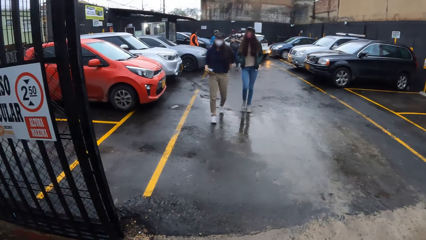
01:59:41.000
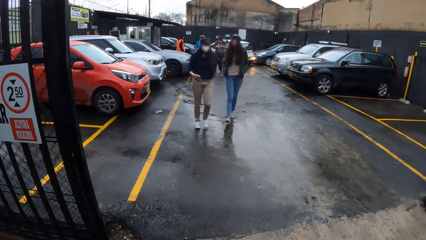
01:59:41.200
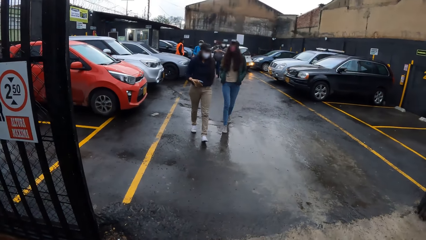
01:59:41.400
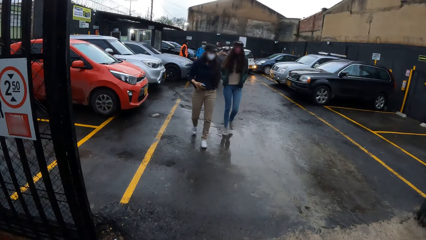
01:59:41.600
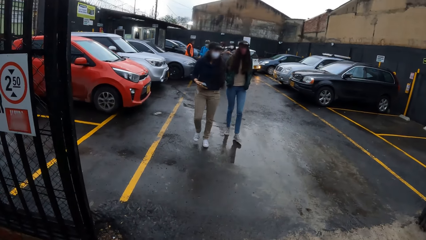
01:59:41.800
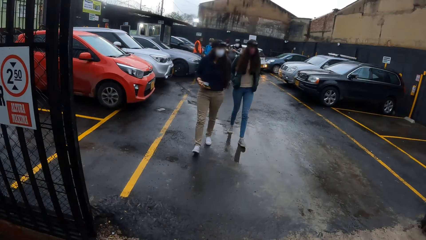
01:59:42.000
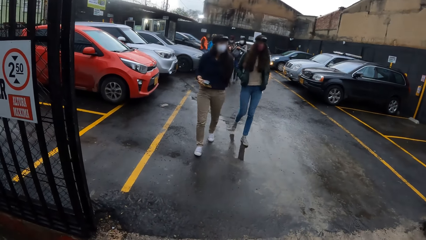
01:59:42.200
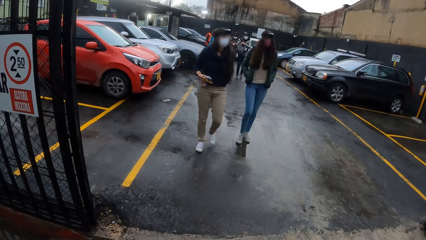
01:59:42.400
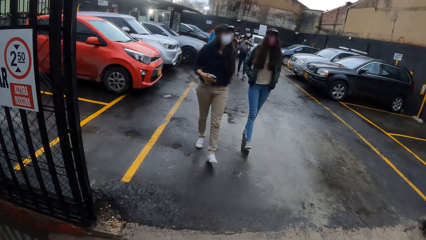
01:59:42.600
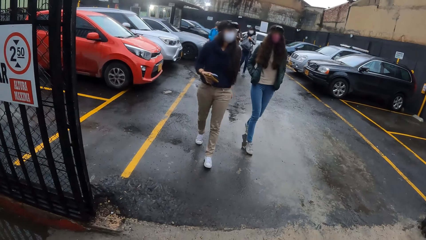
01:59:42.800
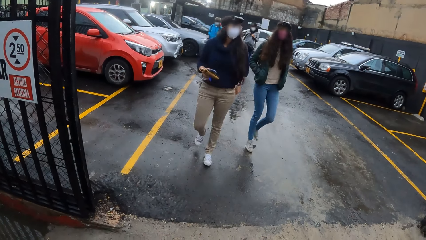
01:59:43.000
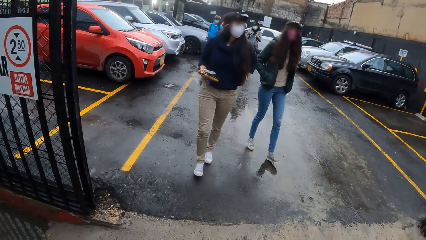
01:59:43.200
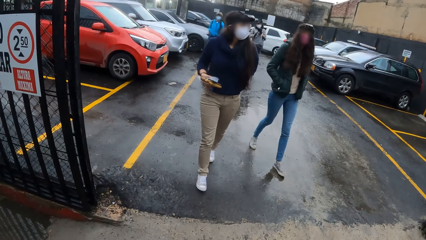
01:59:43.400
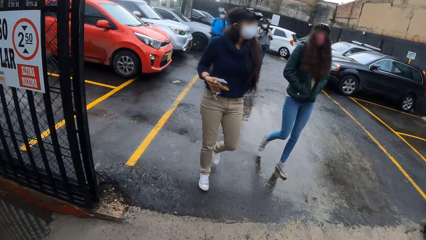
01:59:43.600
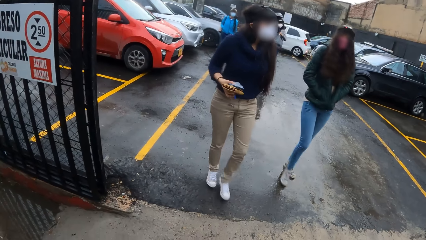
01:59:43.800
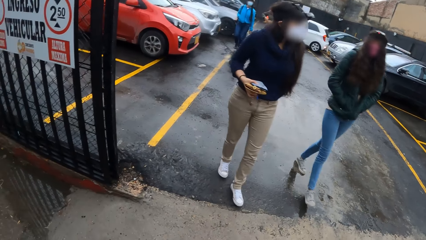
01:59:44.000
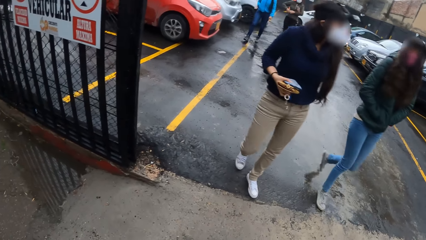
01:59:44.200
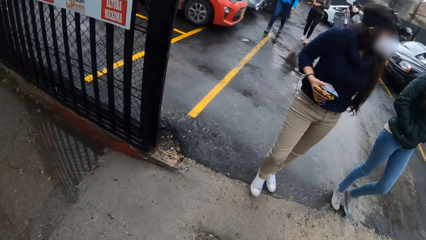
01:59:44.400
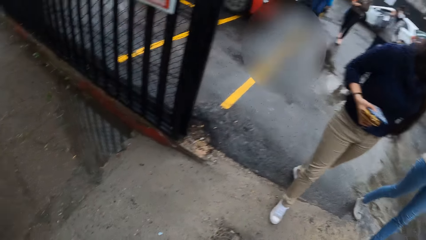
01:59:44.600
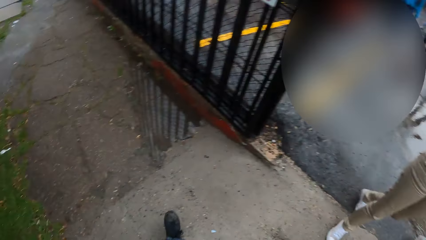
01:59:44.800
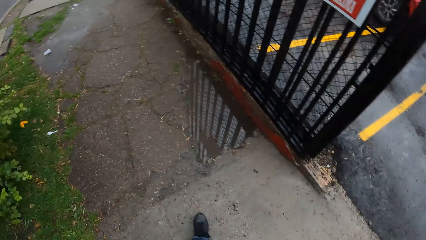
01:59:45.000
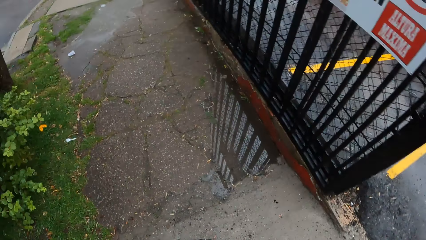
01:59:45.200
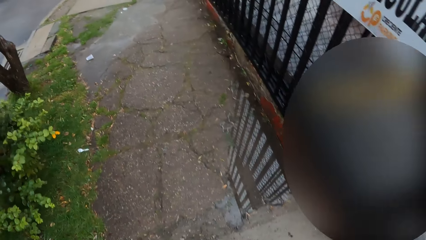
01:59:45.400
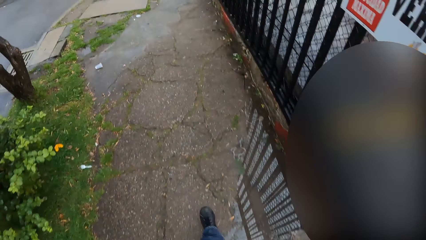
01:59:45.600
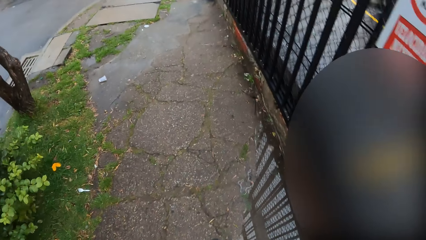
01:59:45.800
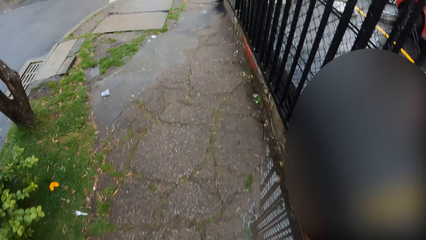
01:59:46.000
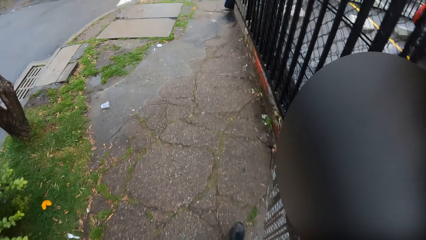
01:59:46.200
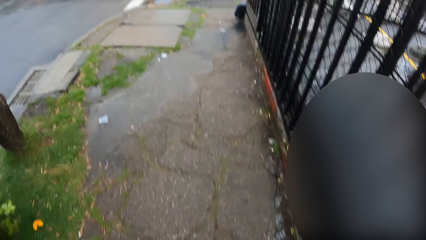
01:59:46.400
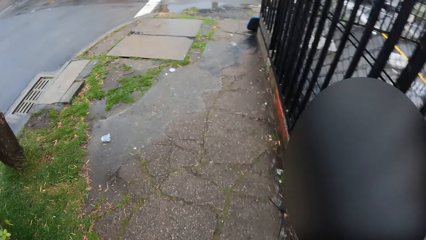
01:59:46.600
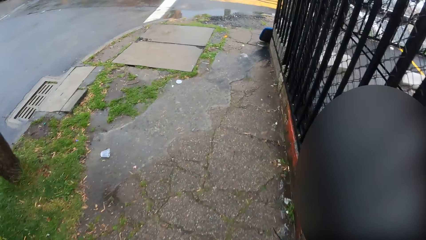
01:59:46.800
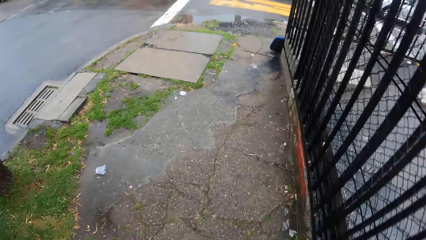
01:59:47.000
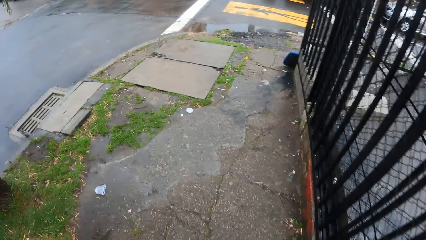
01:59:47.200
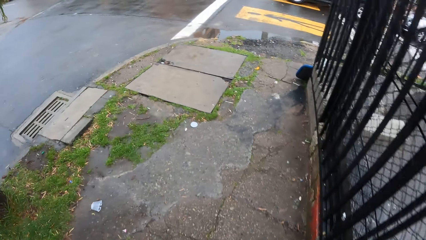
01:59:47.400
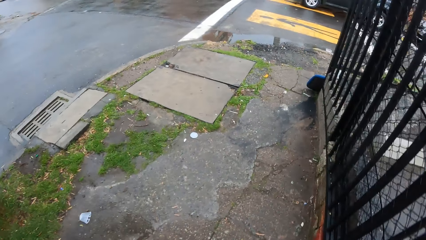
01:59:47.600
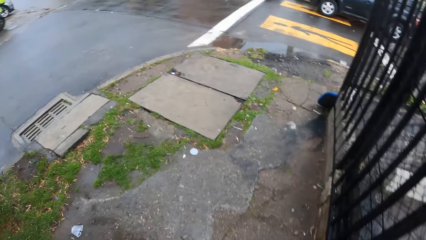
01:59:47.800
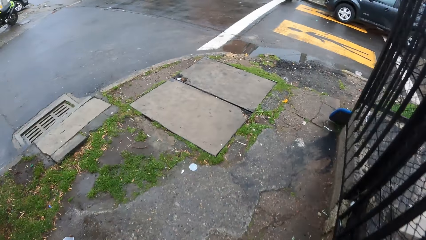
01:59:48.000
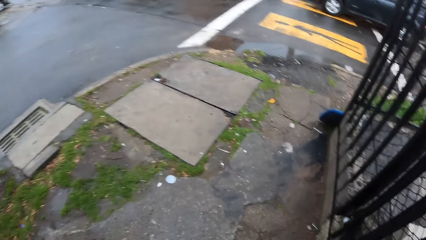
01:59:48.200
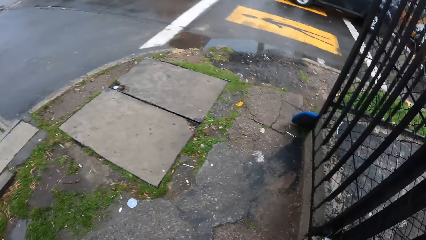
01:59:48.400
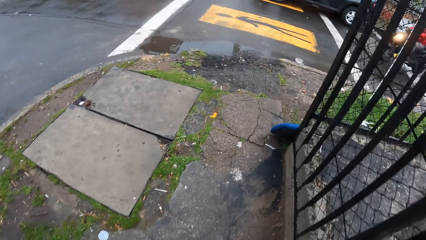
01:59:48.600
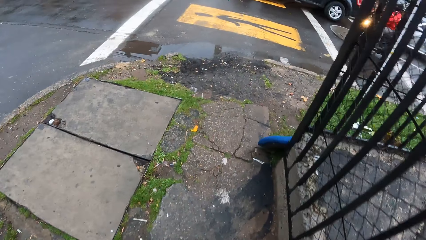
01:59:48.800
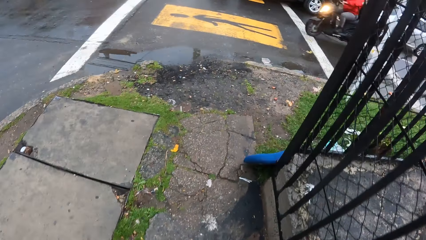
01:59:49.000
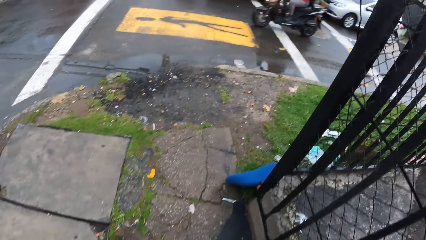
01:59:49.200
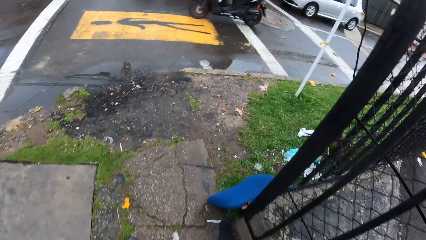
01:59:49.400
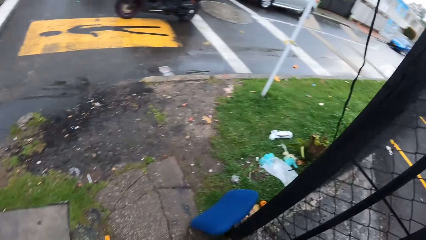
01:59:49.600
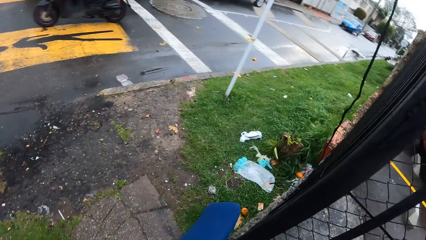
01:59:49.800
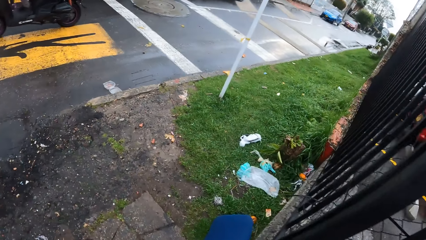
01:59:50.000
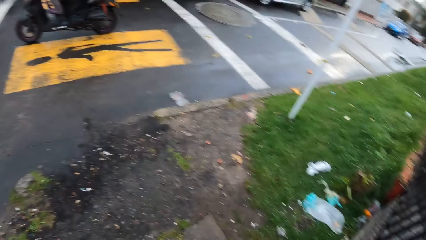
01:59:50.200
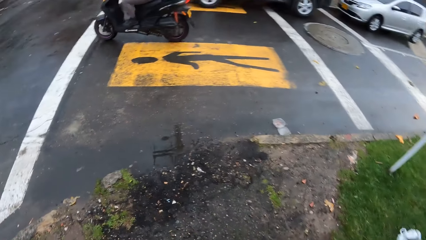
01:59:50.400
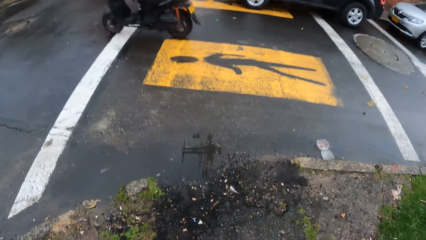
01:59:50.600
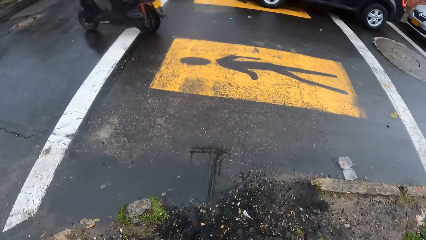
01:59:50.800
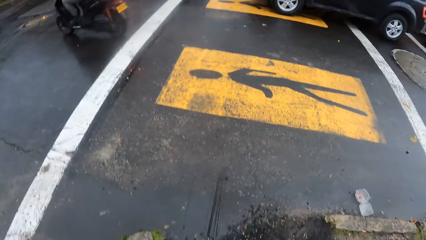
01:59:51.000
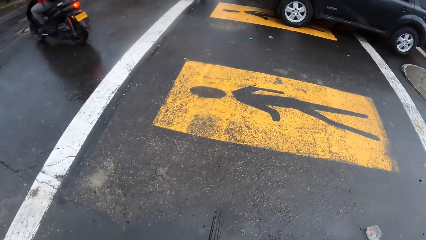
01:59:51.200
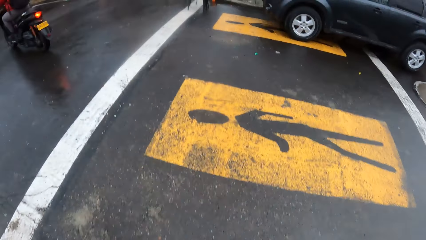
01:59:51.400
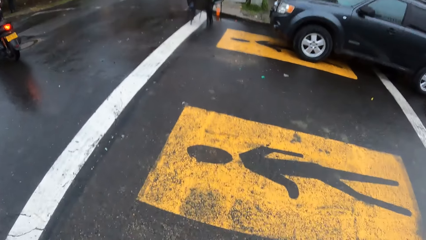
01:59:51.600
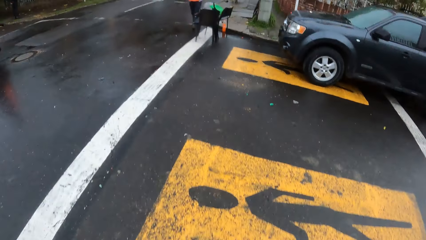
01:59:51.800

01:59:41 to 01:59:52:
The woman walks out of the parking lot. The camera wearer walks along a road with a group of people.

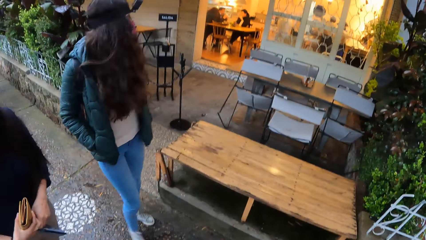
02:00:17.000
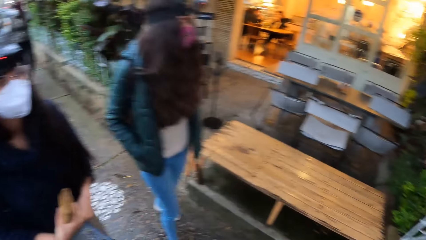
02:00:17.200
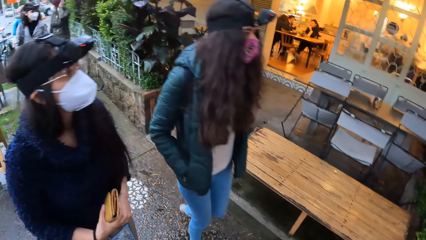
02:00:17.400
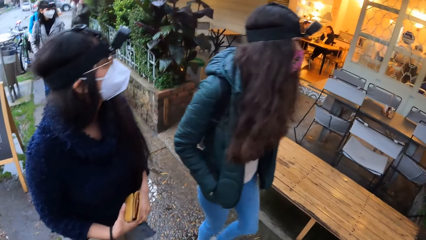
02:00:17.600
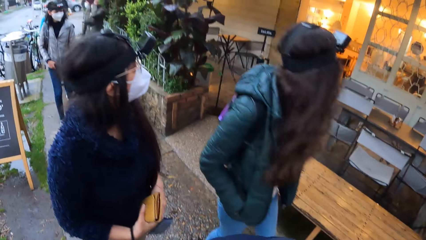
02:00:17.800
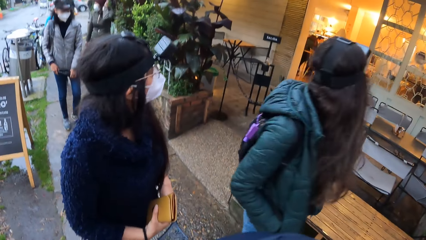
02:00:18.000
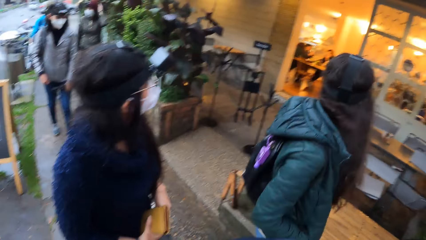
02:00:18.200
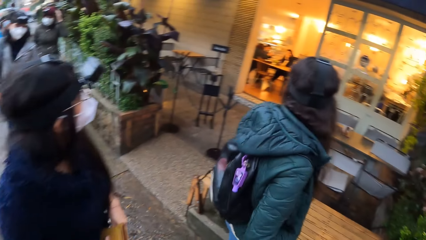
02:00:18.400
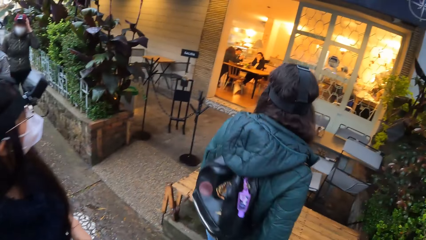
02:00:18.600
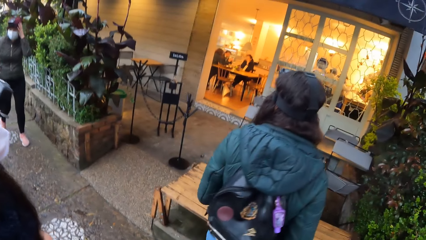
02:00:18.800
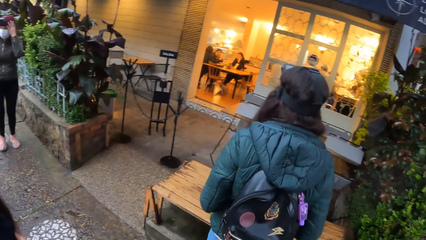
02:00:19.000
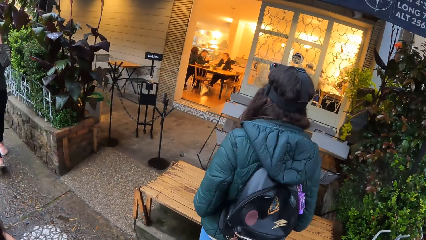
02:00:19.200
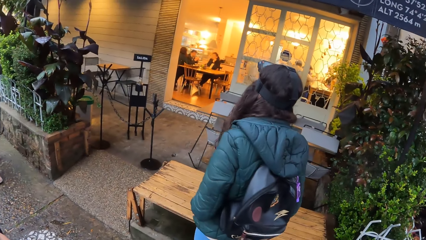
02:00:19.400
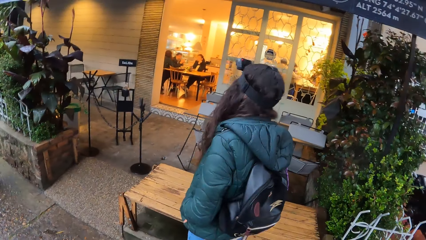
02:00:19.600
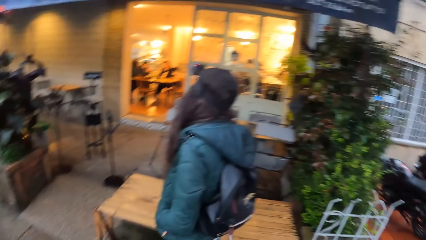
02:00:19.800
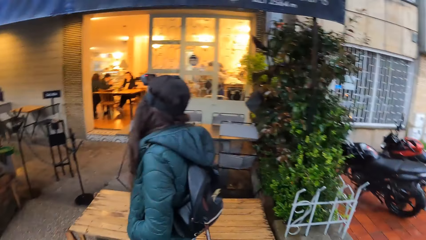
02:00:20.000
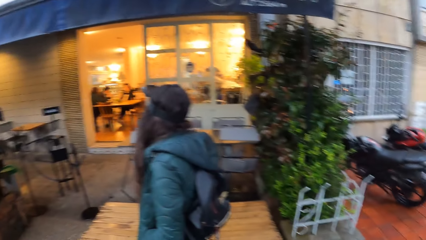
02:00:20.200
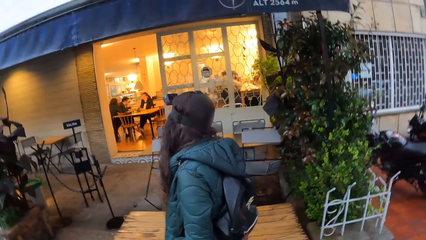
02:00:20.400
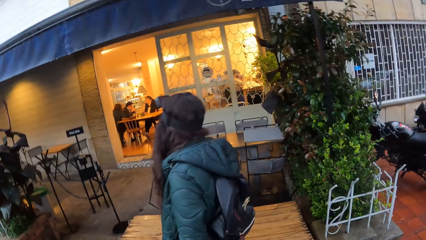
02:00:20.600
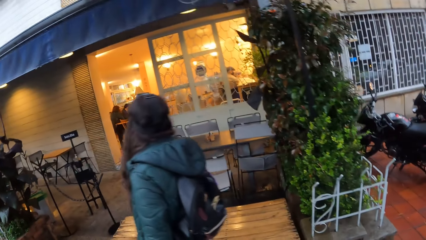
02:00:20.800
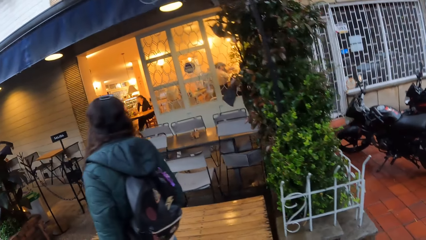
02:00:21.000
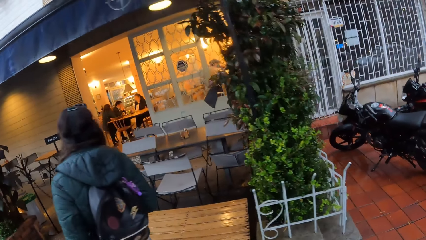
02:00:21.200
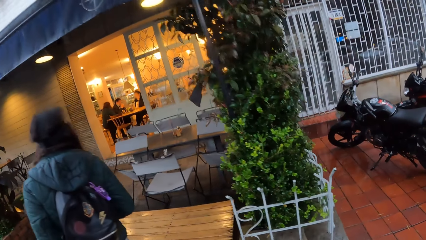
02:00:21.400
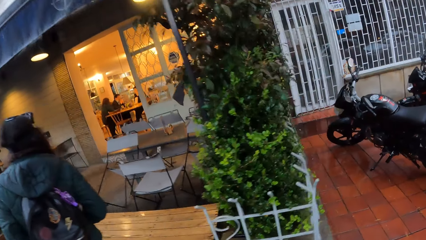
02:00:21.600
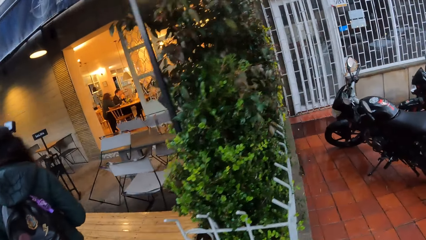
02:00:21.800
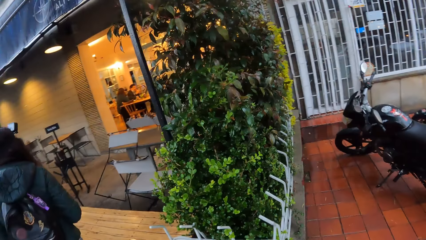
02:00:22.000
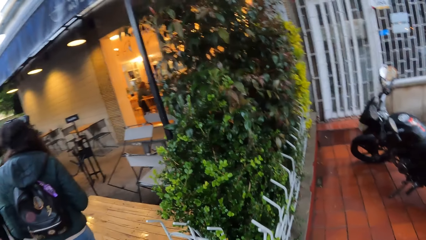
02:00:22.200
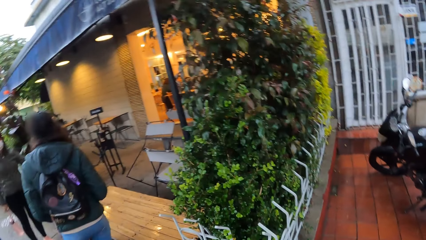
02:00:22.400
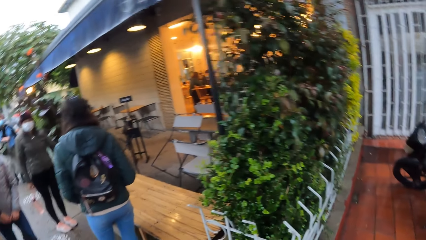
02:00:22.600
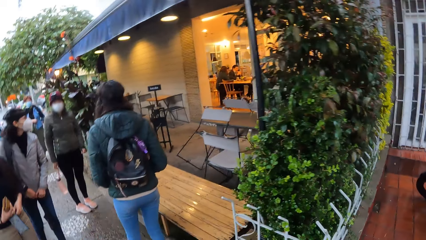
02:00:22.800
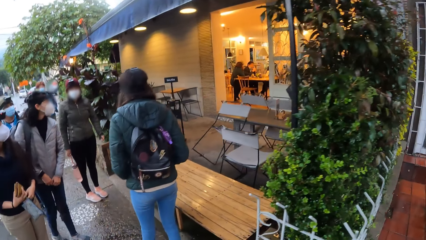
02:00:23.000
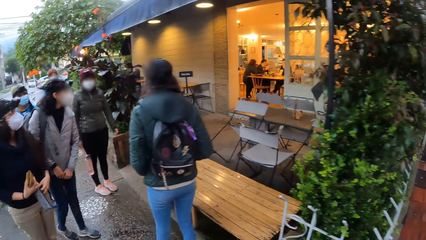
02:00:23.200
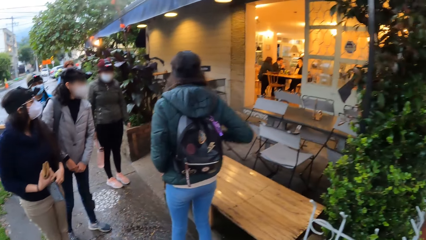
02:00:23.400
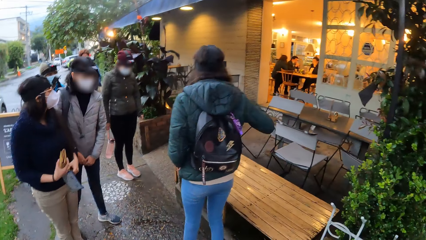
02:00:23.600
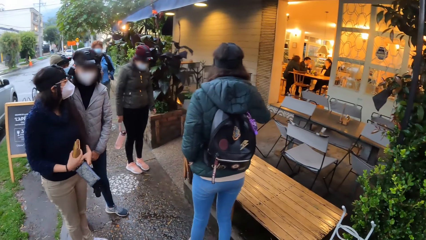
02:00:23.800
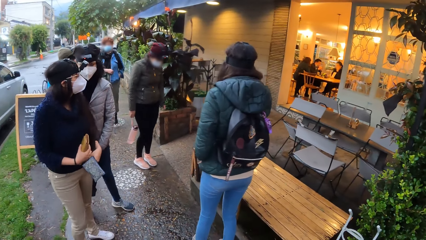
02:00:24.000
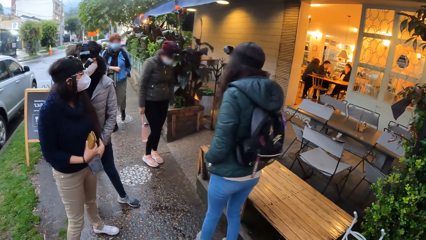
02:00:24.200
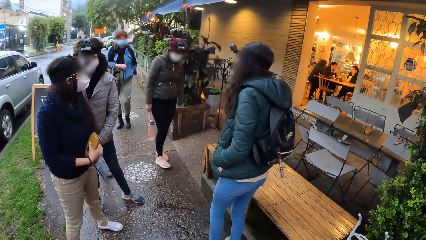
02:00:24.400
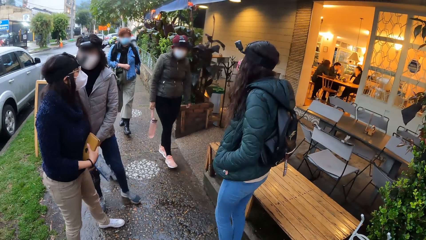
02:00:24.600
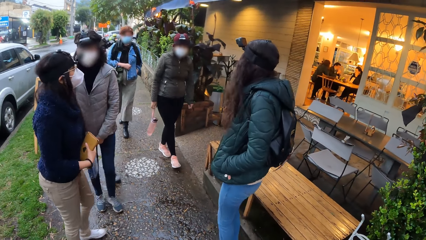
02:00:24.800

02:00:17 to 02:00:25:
The camera wearer looks around. A woman stands outside the house. The woman holds the bottle in her right hand.
